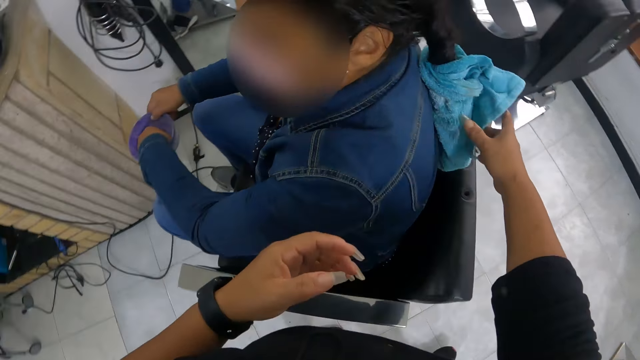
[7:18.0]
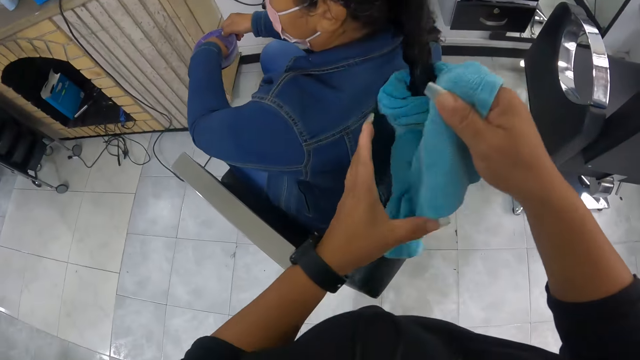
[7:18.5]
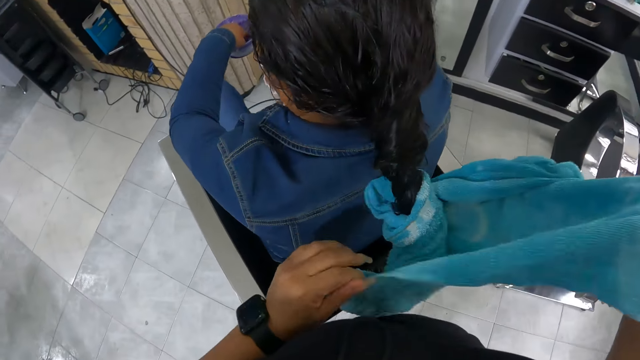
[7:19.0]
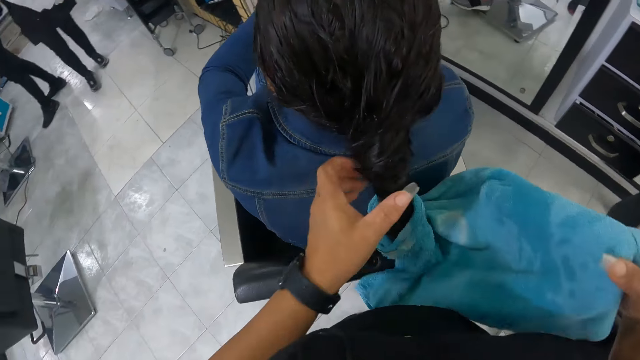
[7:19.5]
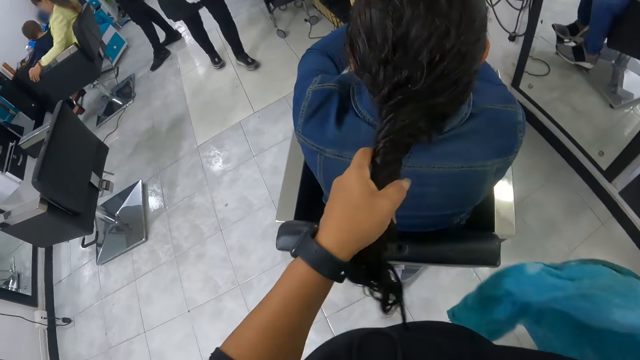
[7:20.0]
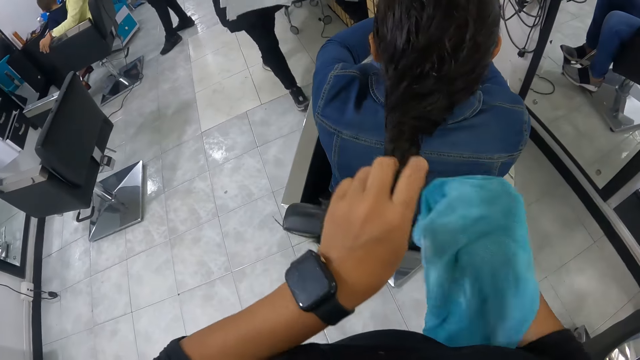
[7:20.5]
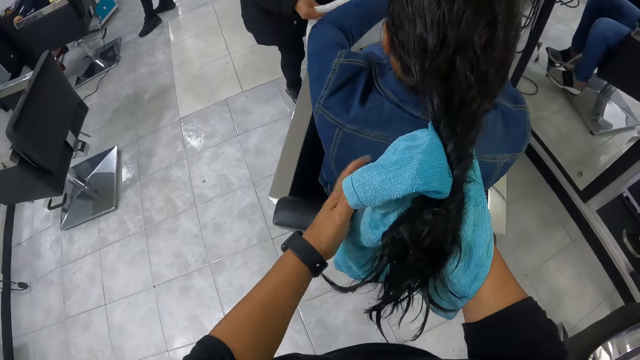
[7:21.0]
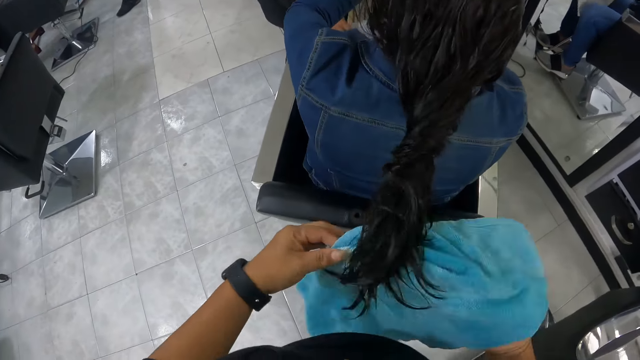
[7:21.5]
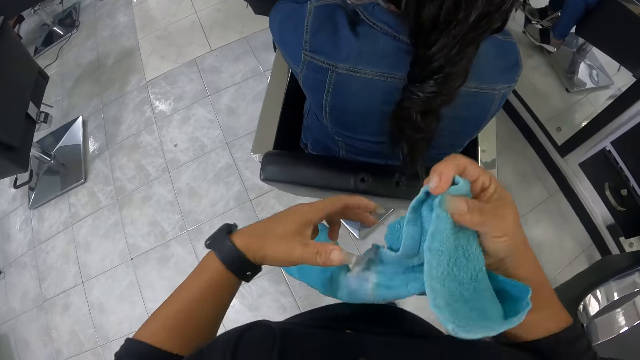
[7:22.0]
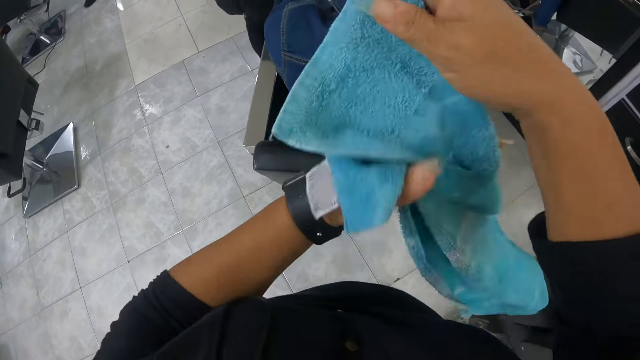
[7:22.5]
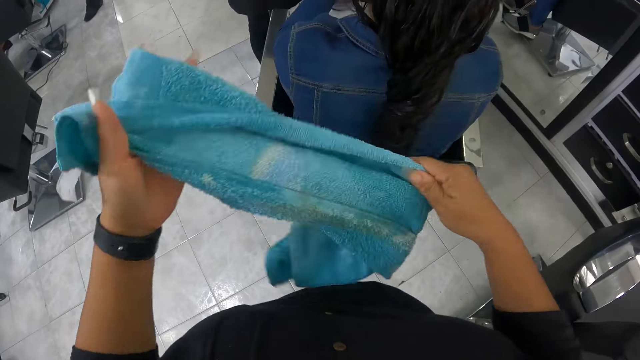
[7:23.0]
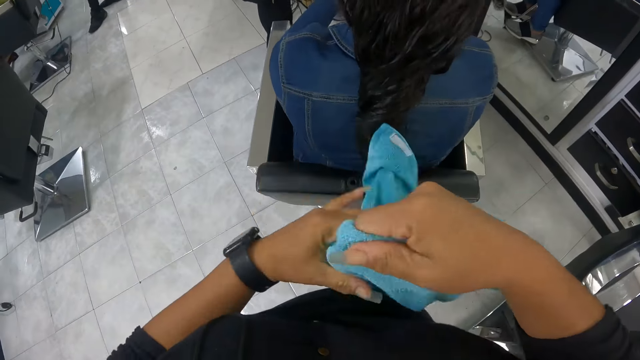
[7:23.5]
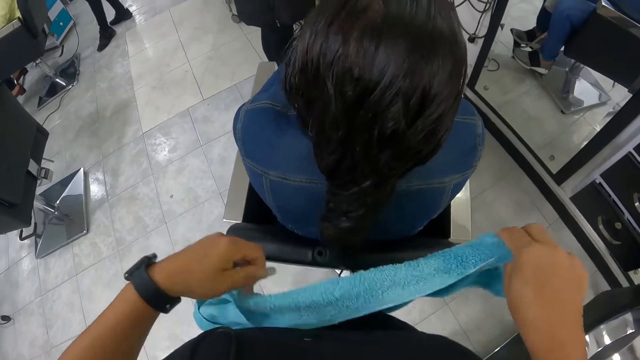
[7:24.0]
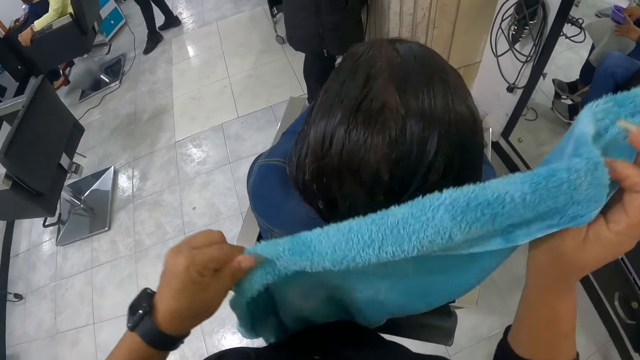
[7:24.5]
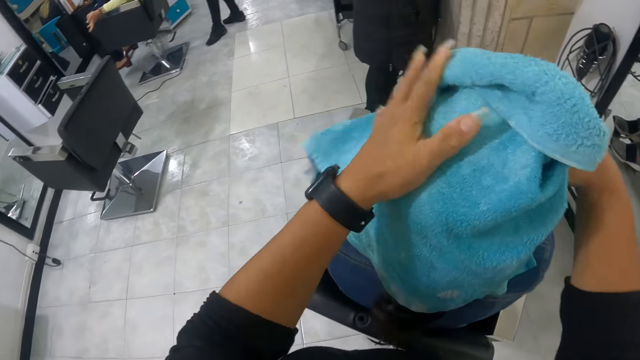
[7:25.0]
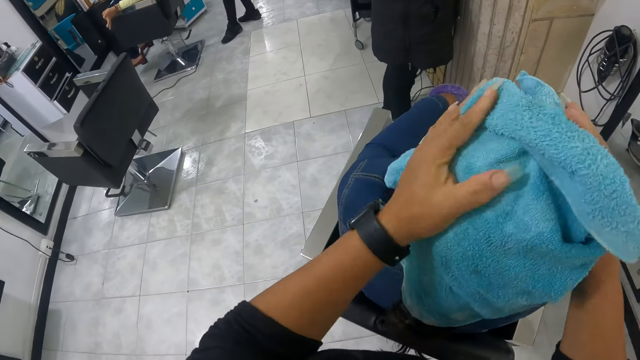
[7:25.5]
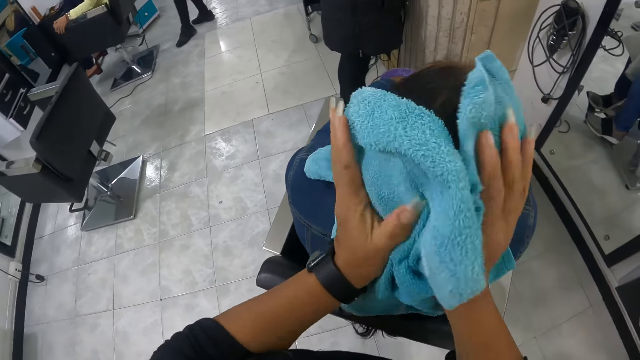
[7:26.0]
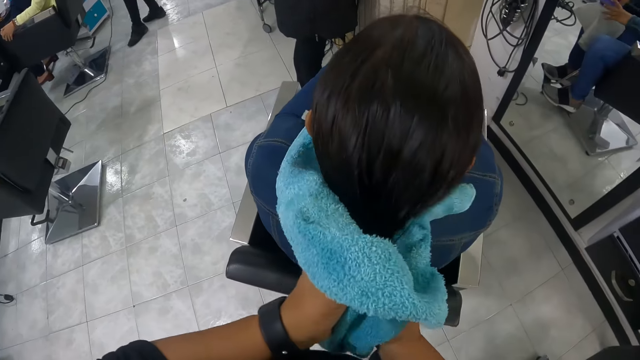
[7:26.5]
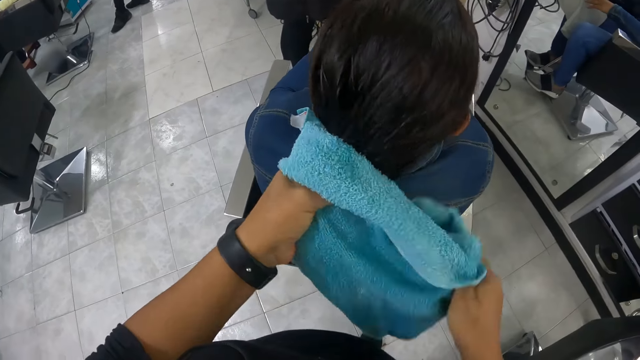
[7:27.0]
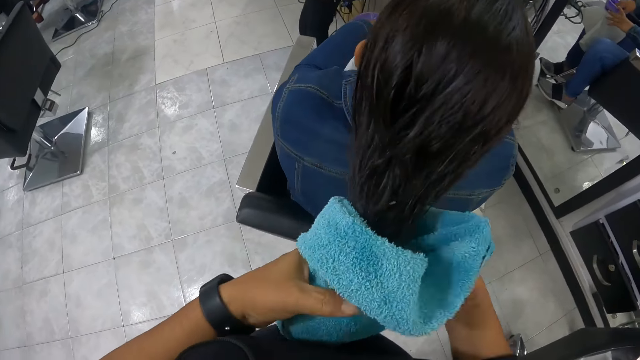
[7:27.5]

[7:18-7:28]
The camera wearer touches the towel on a woman's head with her right hand. She picks up a towel from the seat. She removes the towel from the woman's head with both hands. She dries the hair of the woman with the towel. She dries the woman's hair with the towel again.

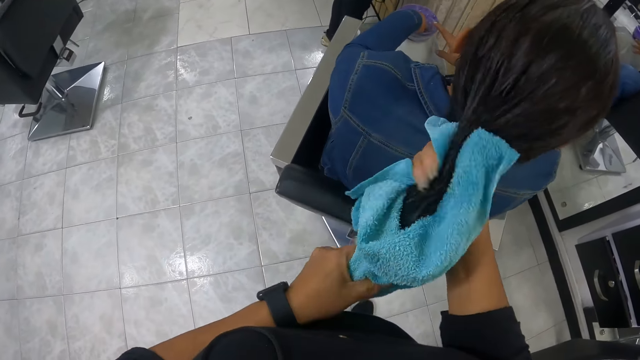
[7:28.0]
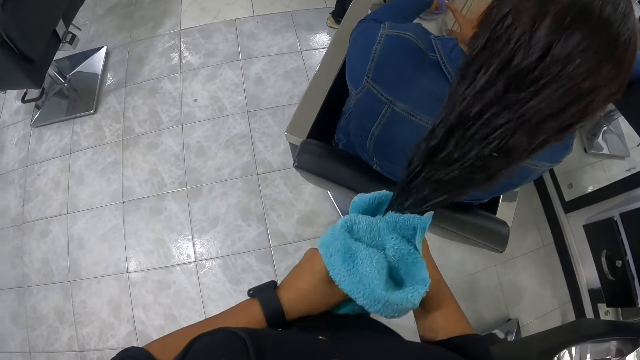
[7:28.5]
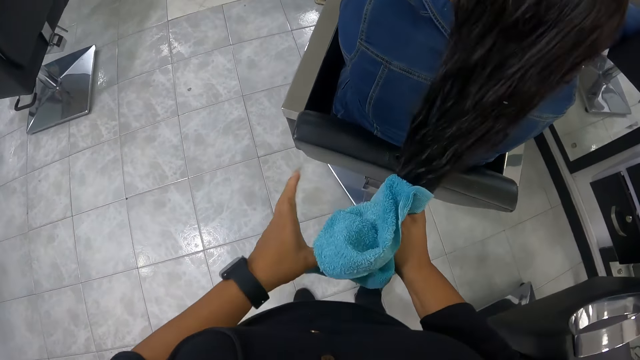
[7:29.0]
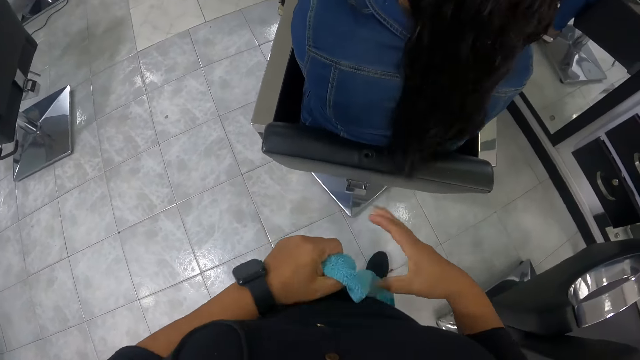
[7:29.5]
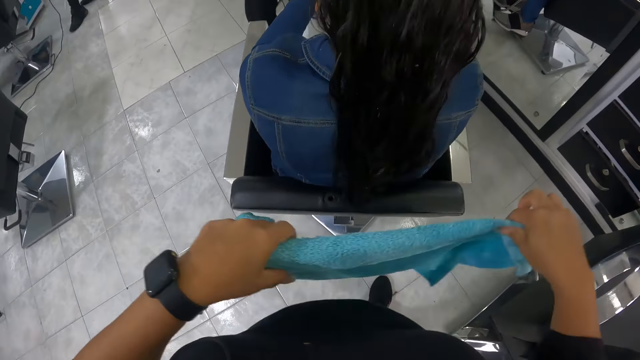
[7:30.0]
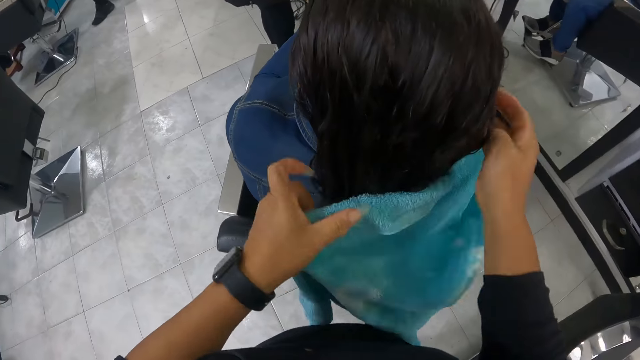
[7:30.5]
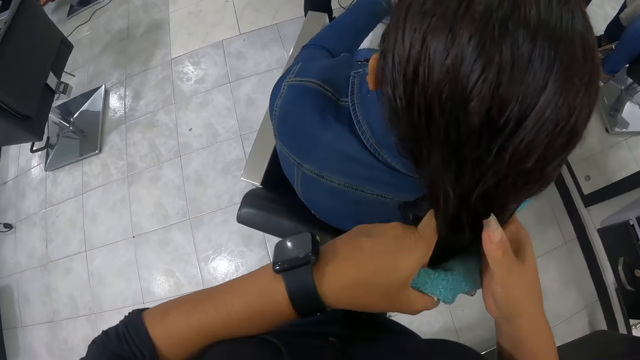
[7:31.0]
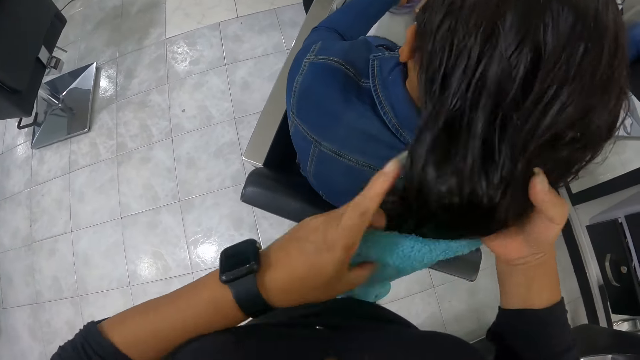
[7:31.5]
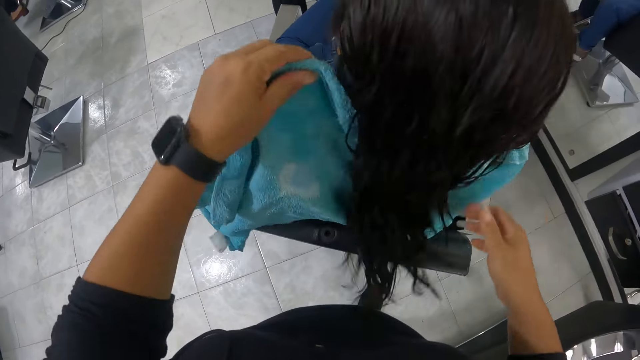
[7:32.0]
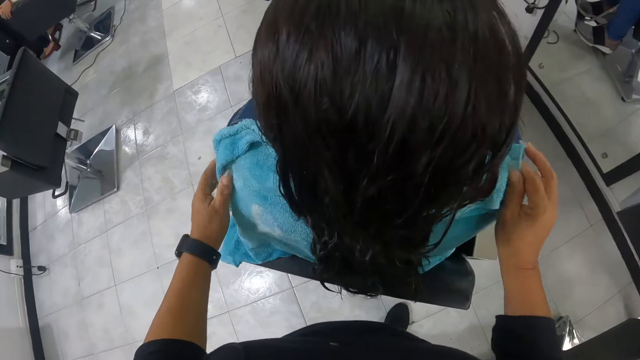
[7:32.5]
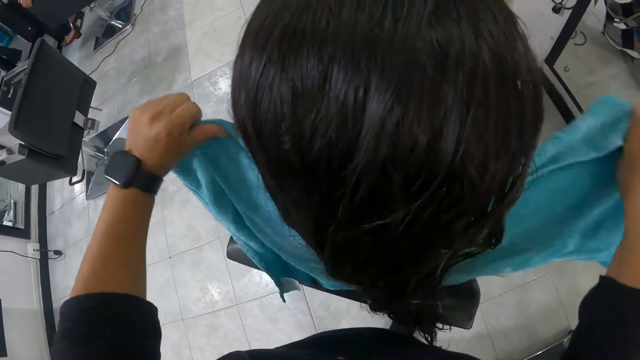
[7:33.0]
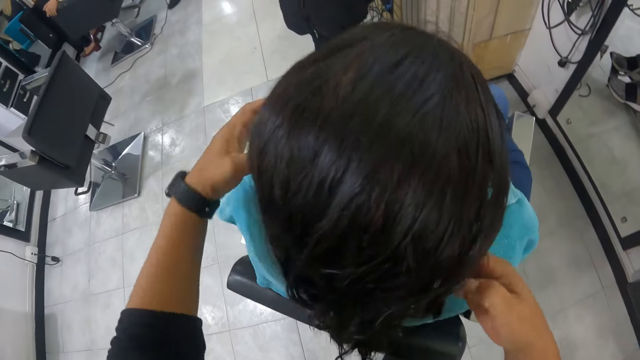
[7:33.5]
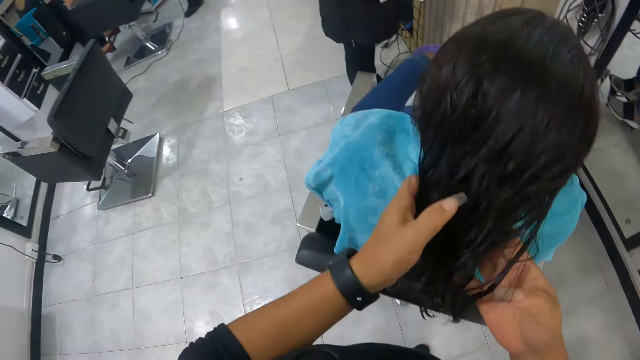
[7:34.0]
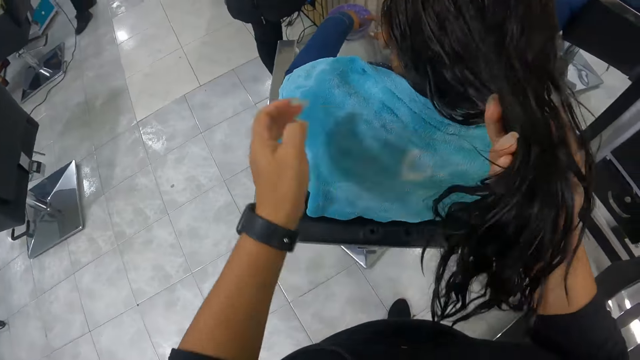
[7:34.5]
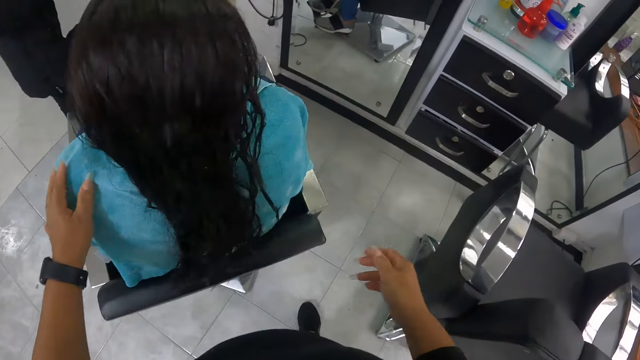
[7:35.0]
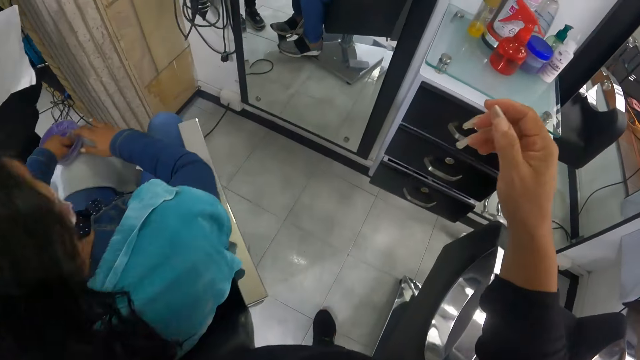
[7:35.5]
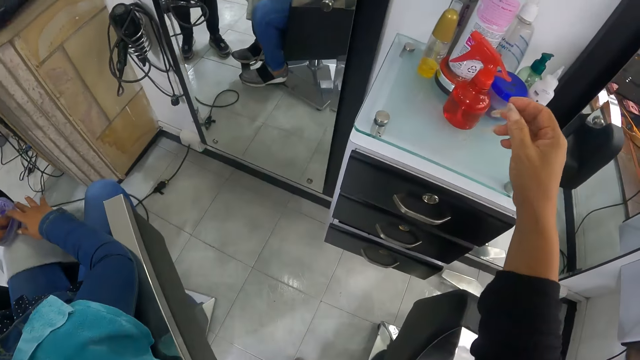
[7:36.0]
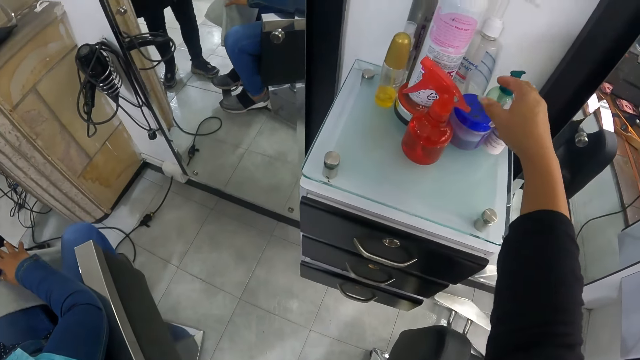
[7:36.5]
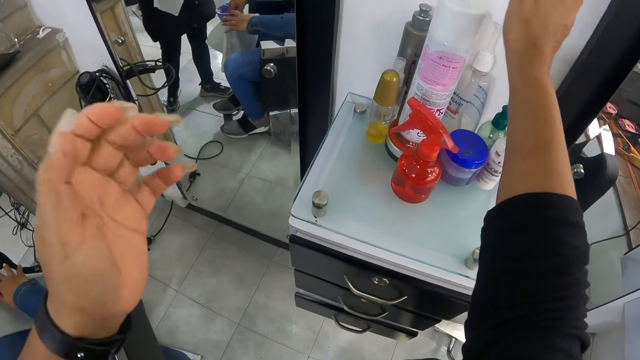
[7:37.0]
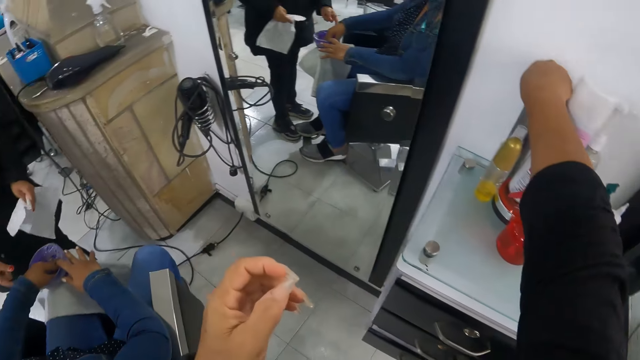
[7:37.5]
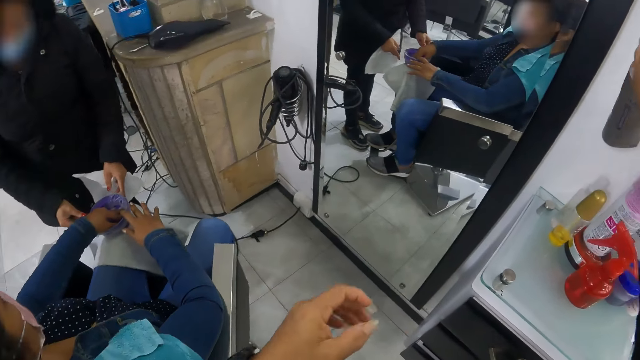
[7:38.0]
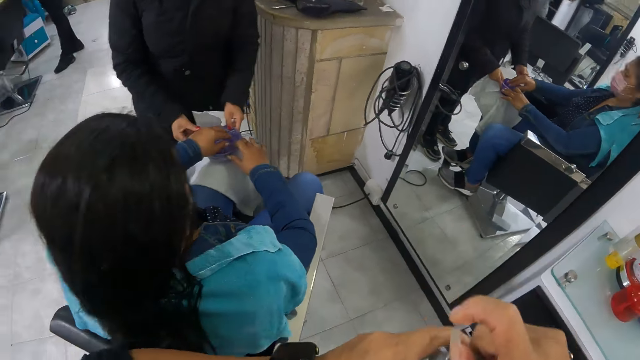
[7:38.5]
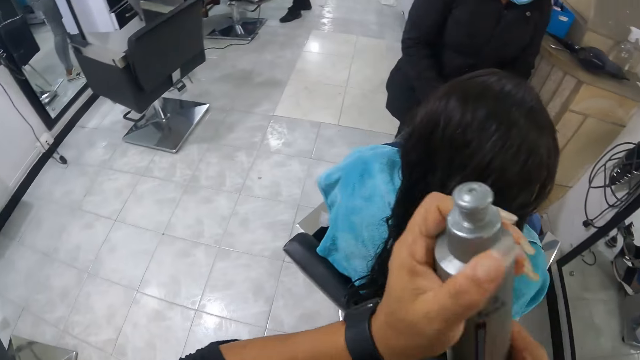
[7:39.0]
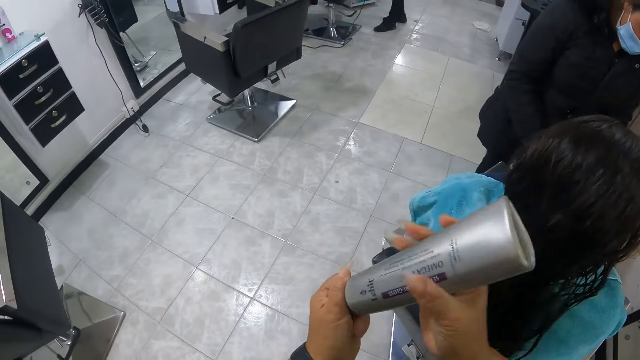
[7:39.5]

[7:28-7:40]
The camera wearer puts the towel on the woman's shoulder. She carries a hair cream from a table with her right hand.
